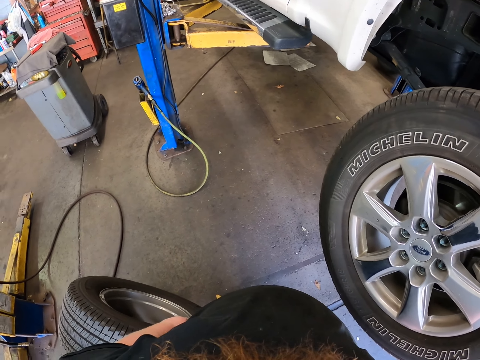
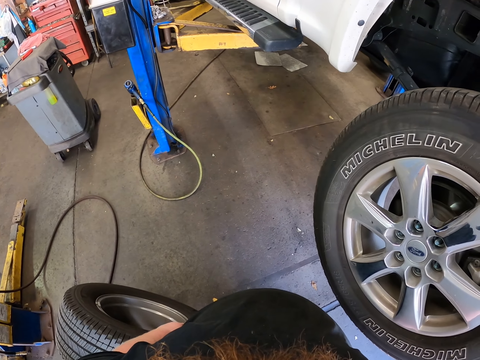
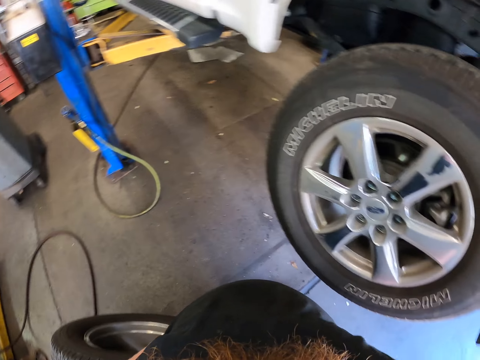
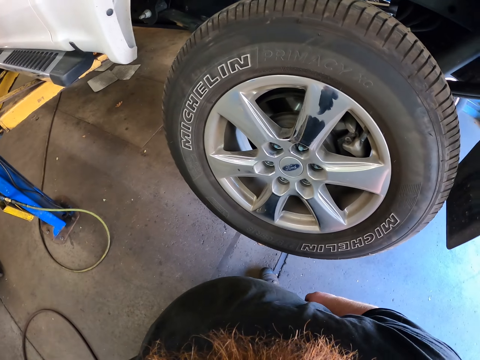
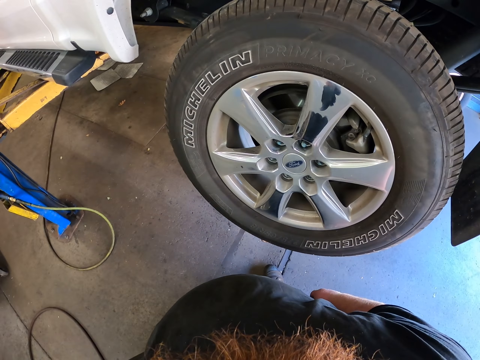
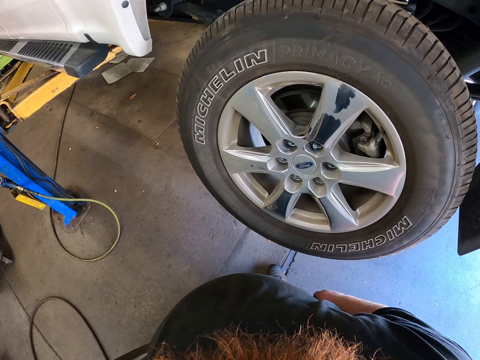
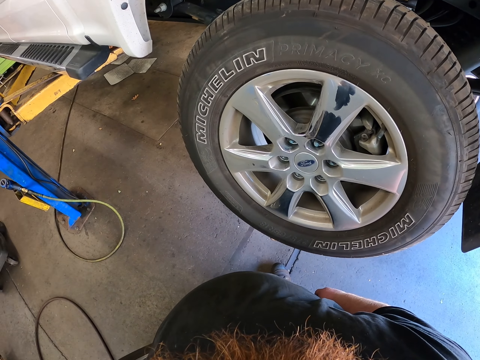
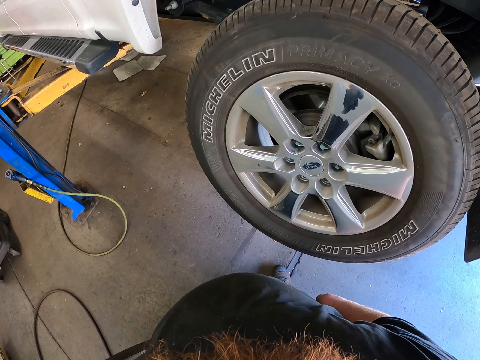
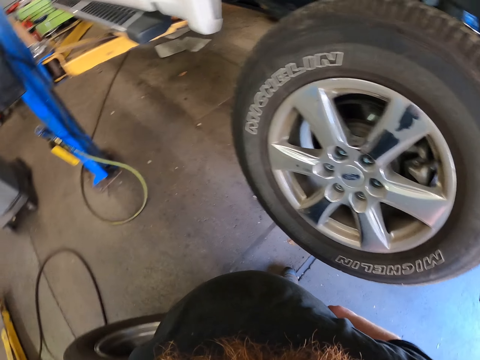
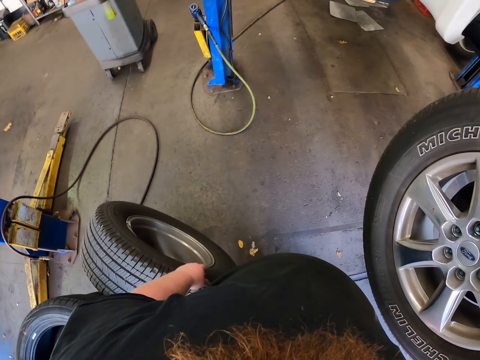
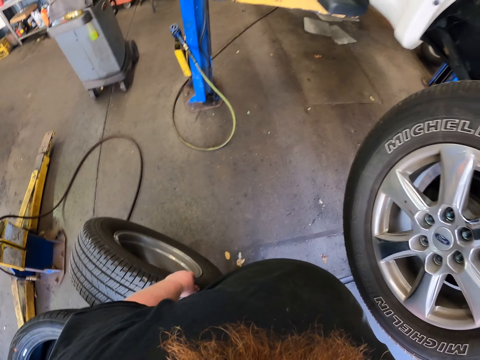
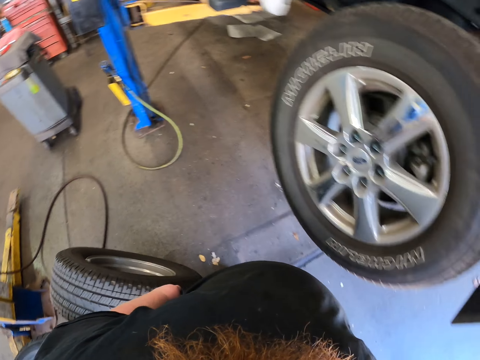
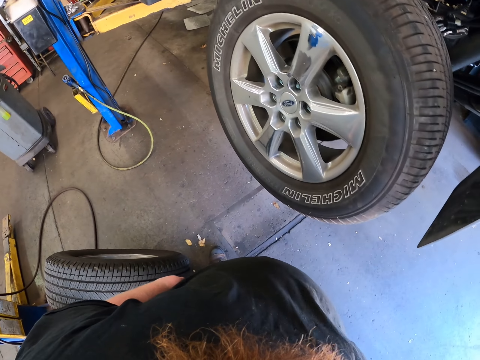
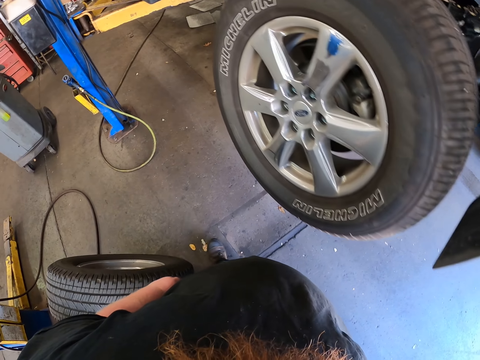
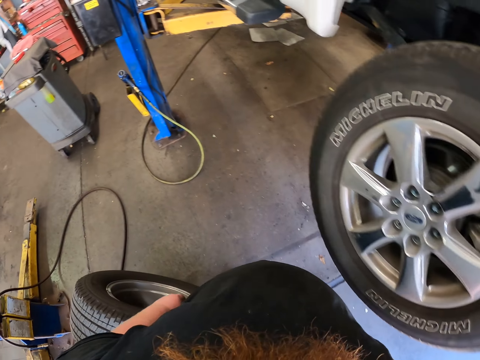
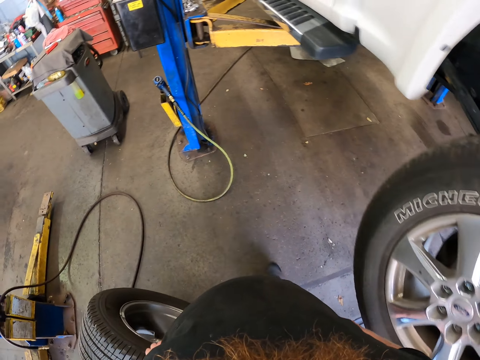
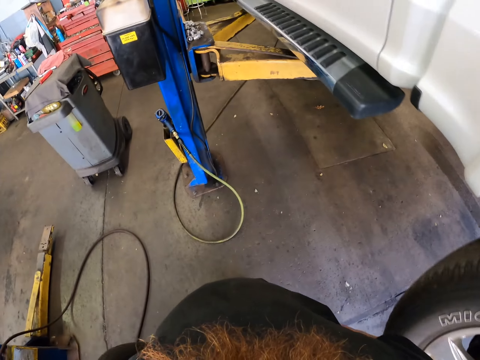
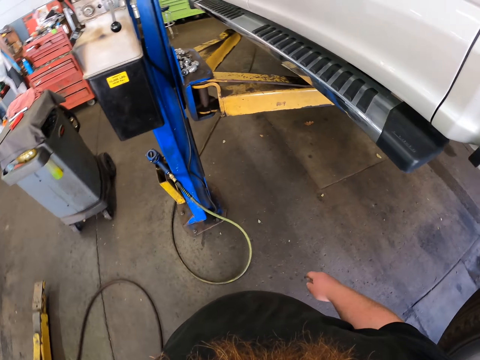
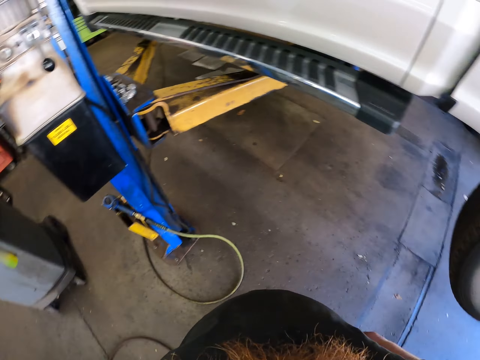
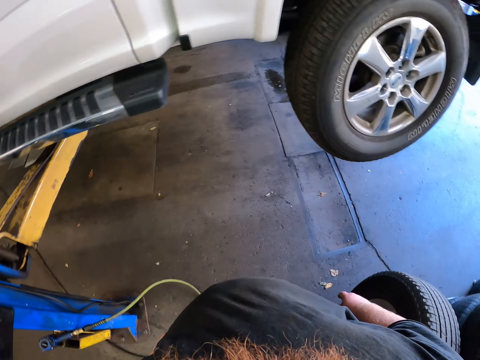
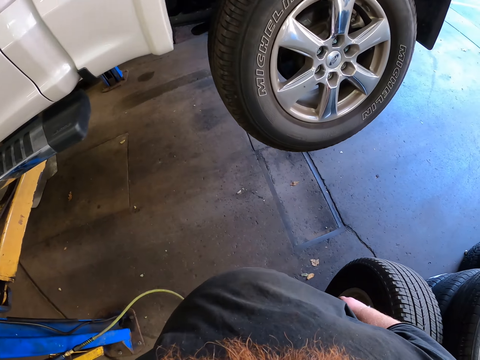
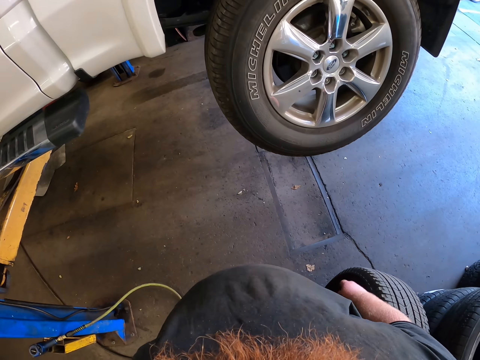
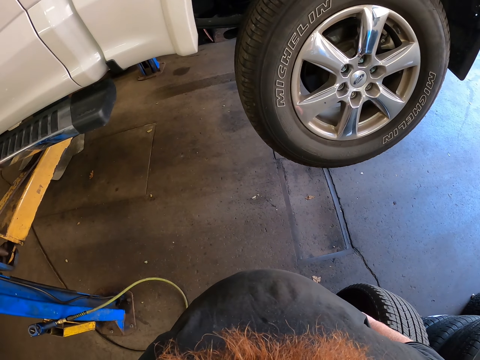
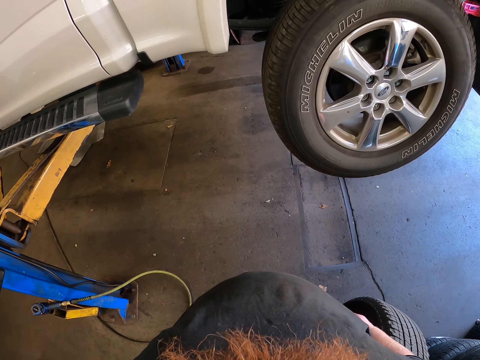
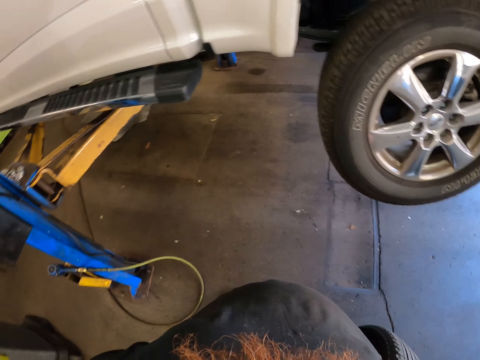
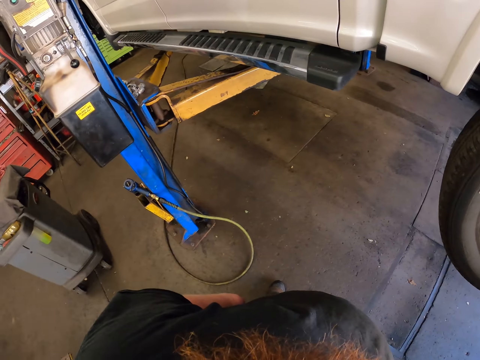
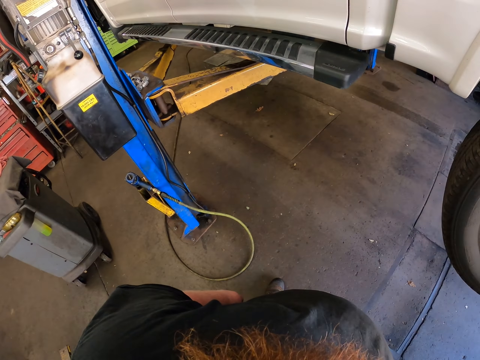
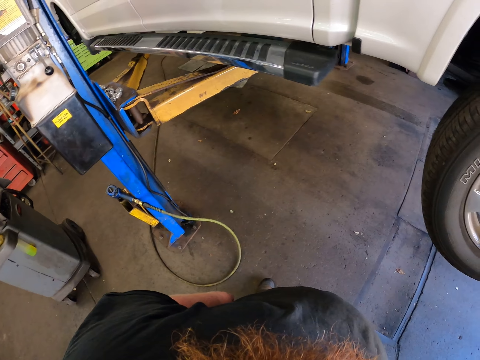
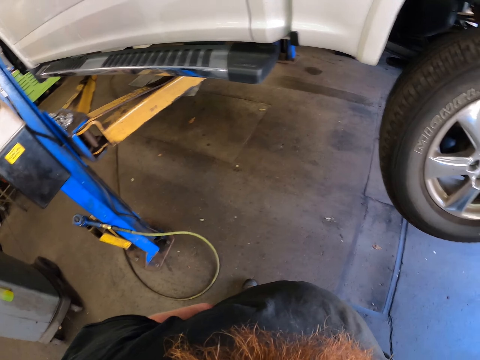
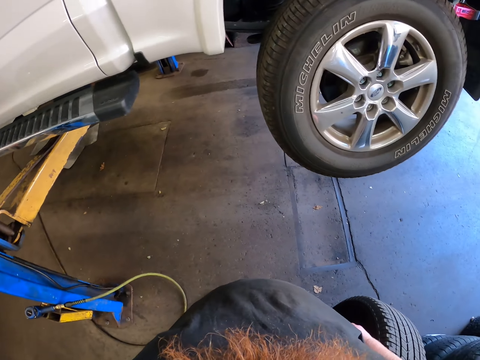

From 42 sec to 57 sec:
The camera wearer walks around. They look around.

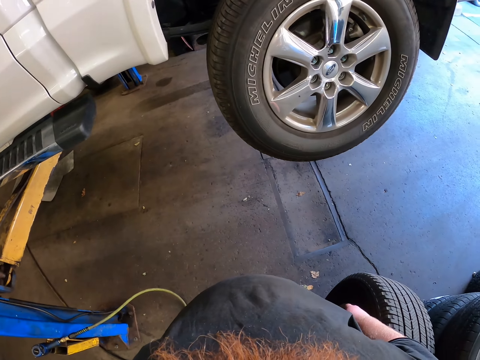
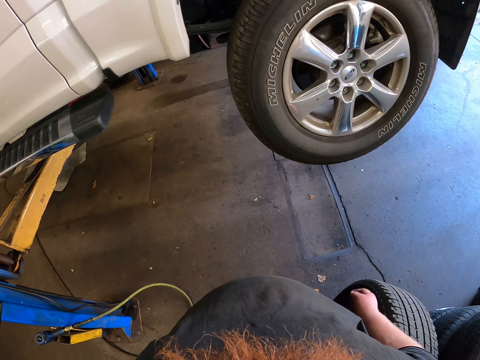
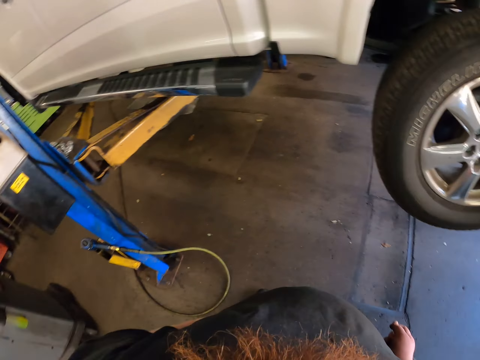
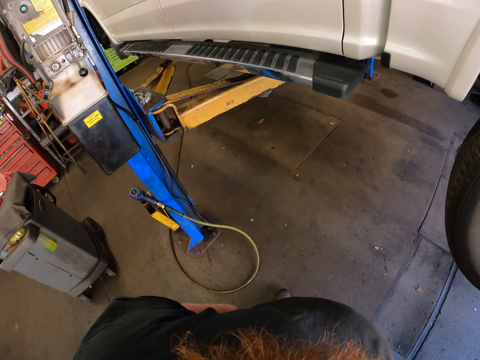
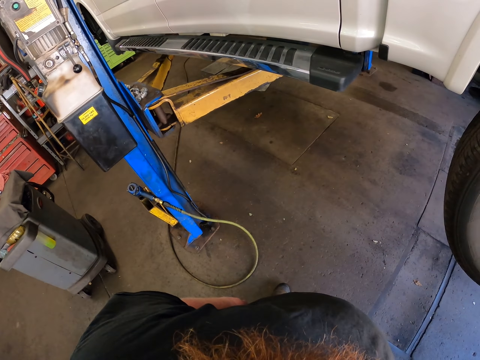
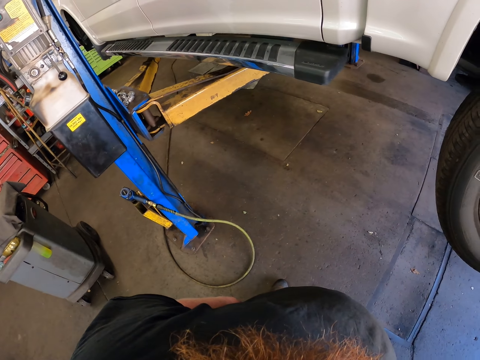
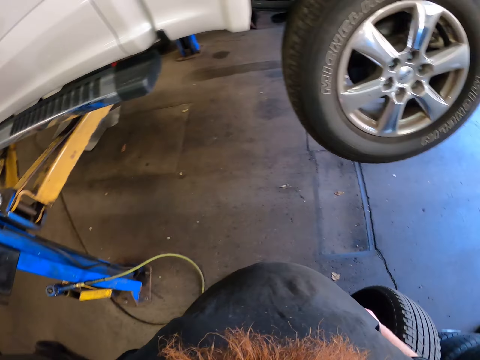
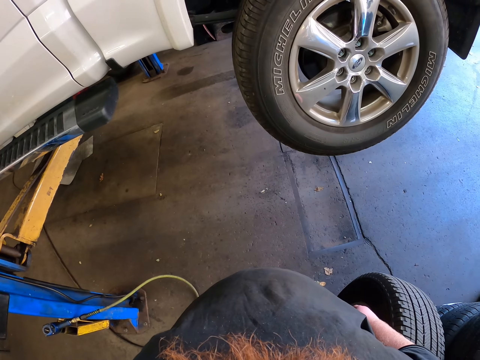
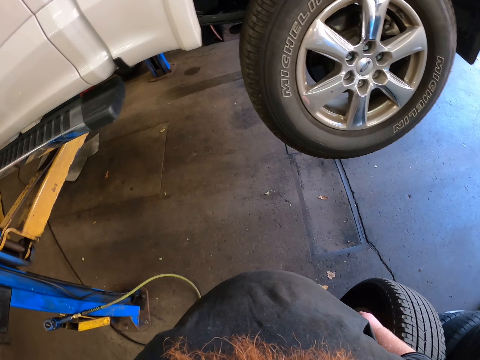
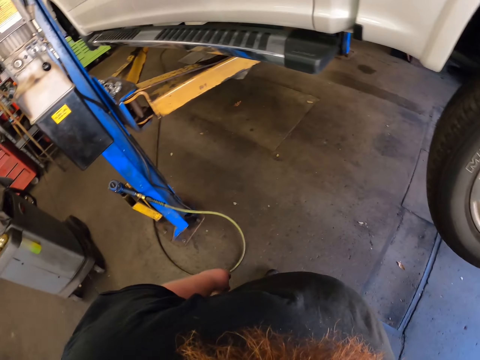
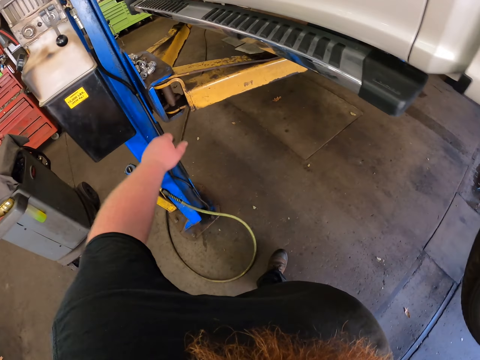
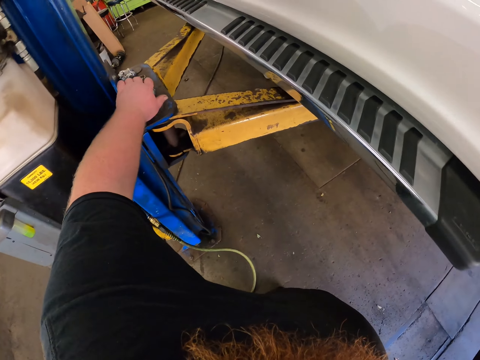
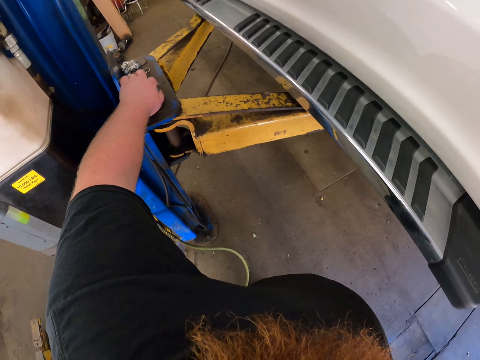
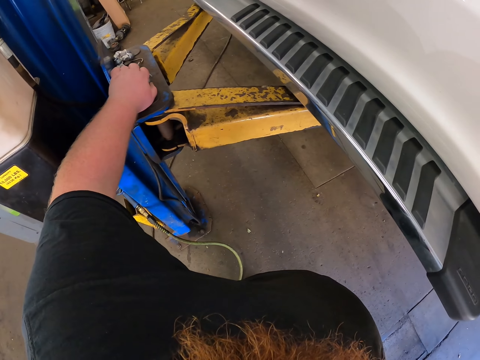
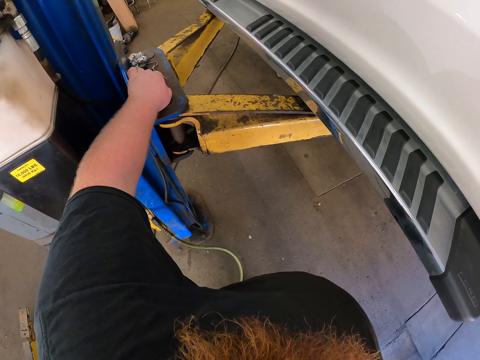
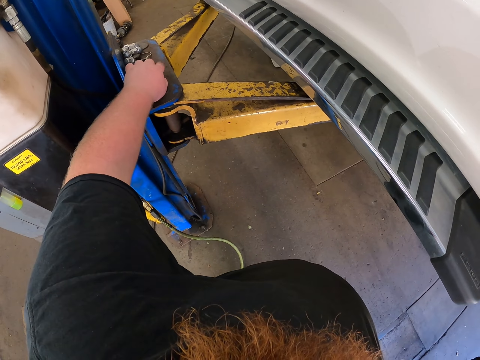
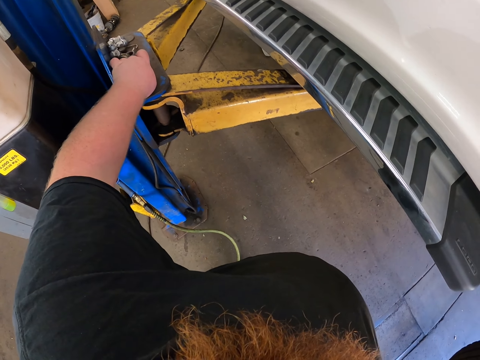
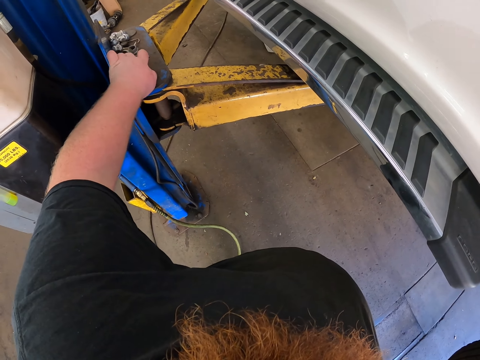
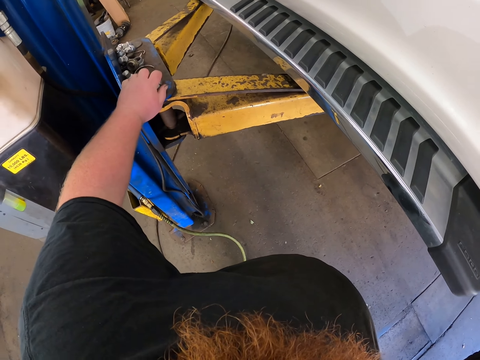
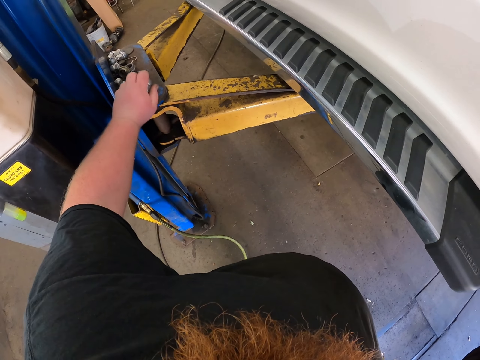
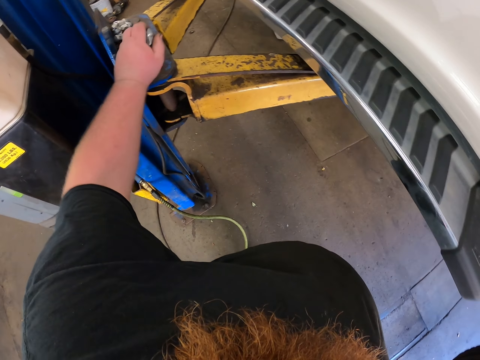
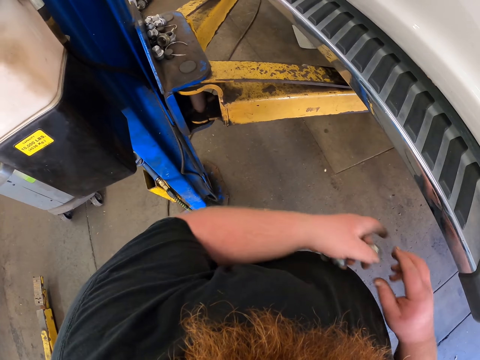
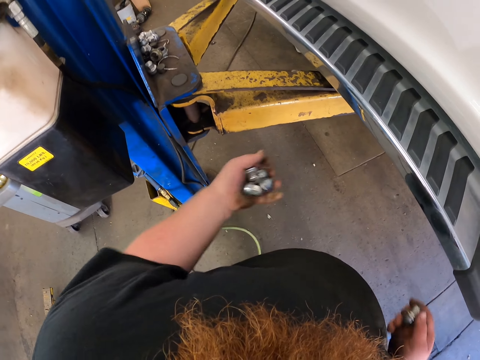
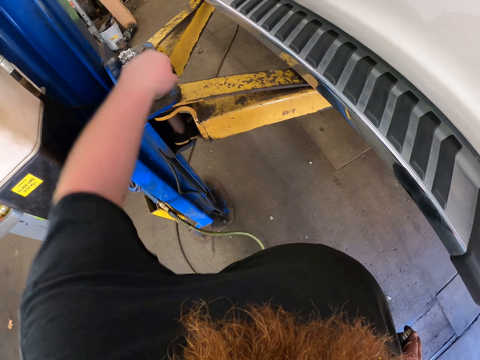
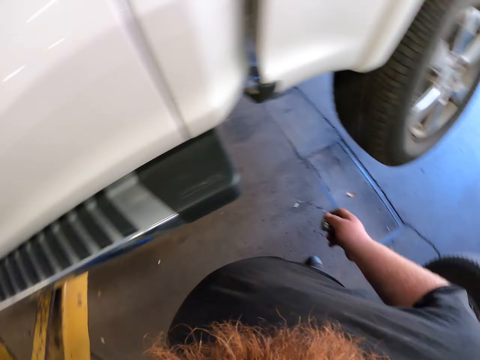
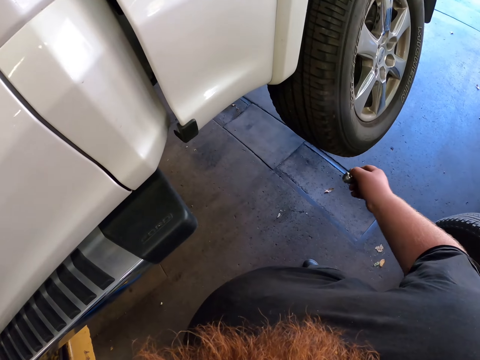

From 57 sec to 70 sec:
The camera wearer picks up lug nuts. They turn something. They pick up the lug nuts with the right hand. They drop the lug nuts.
